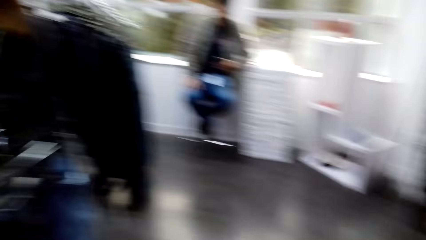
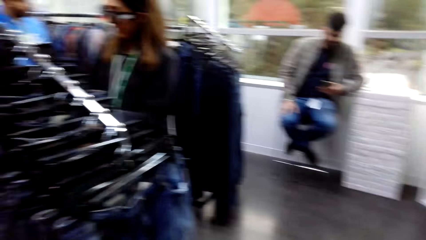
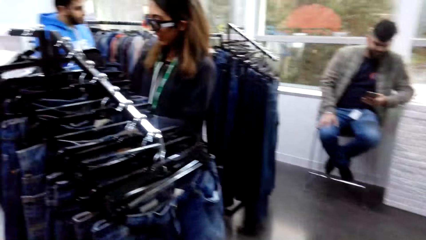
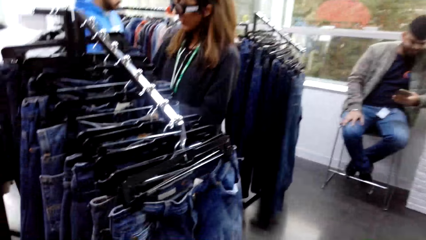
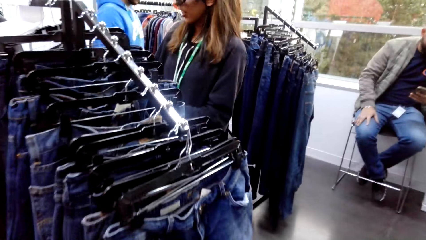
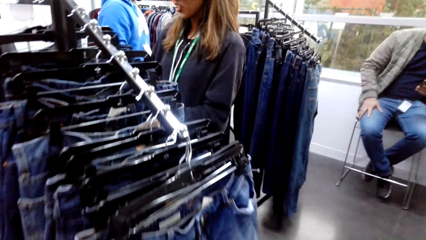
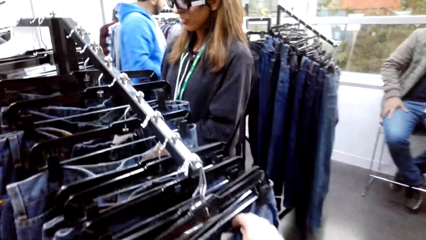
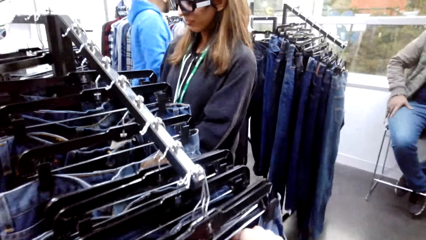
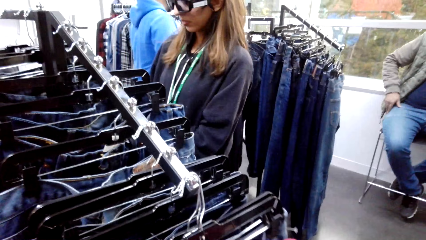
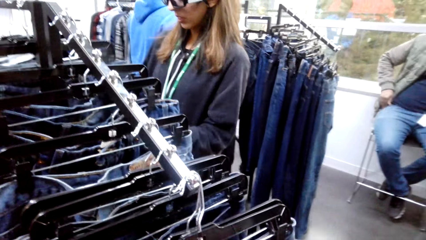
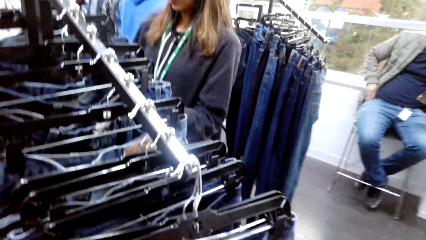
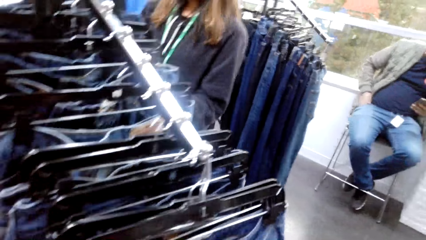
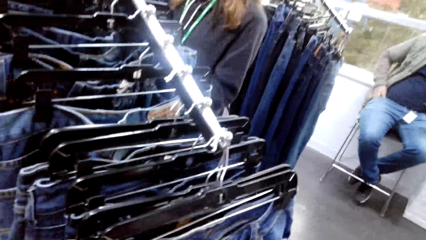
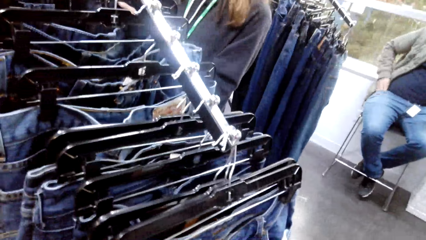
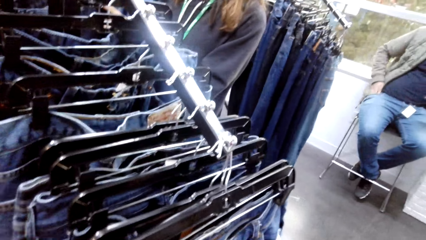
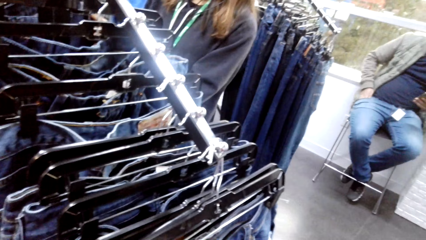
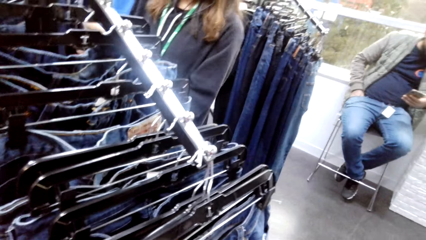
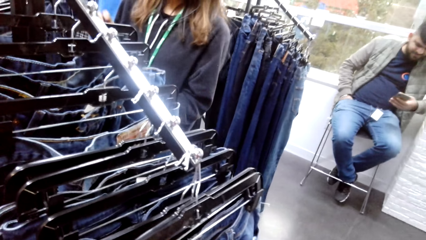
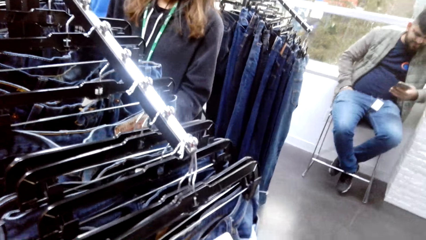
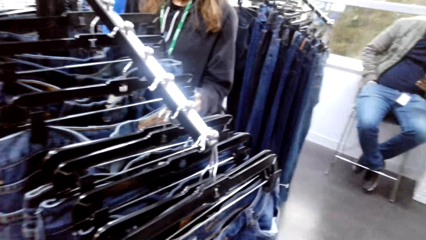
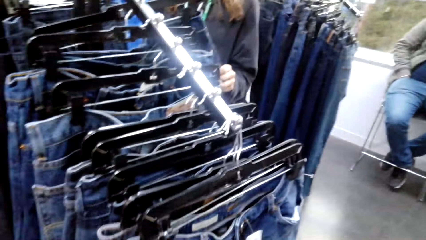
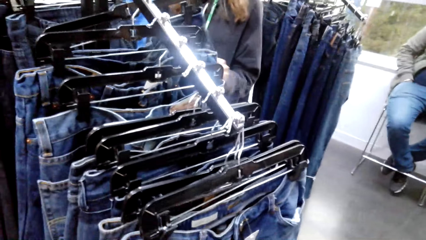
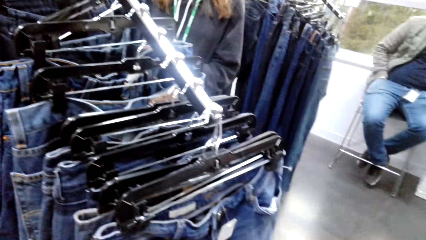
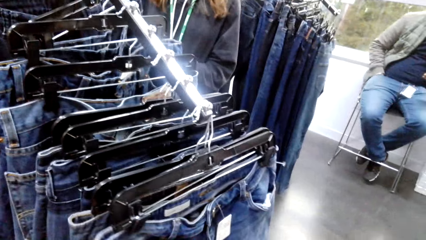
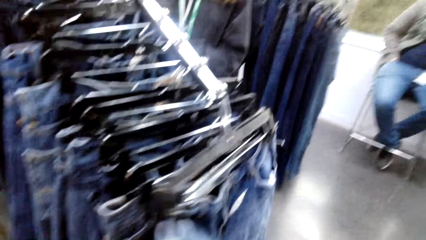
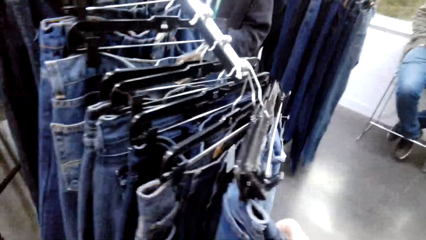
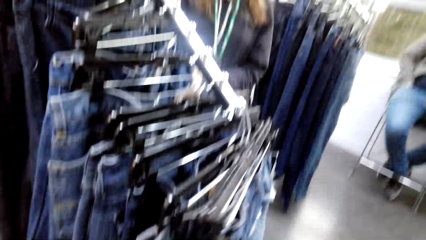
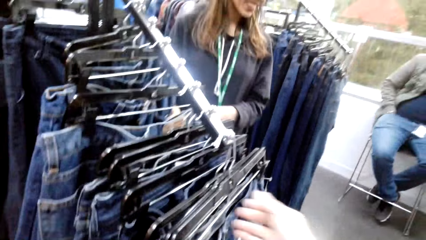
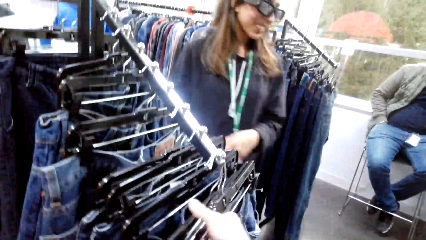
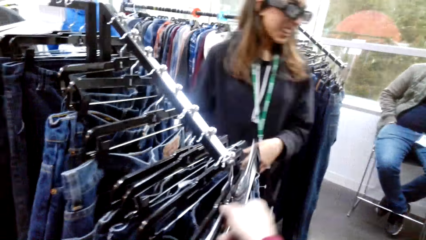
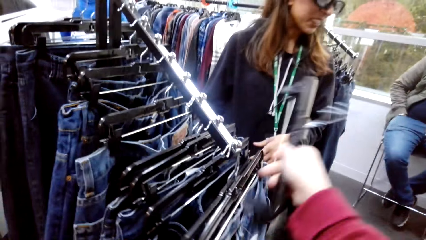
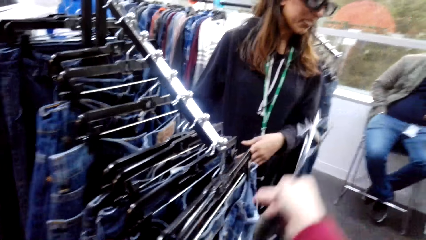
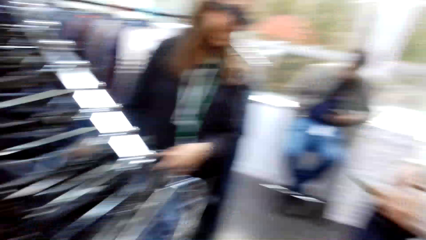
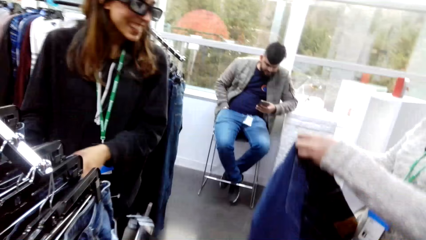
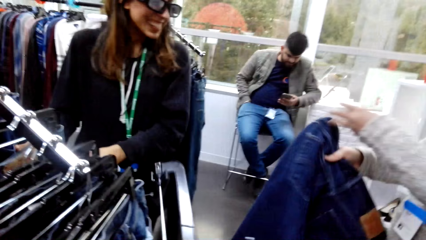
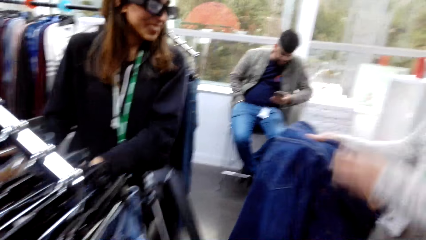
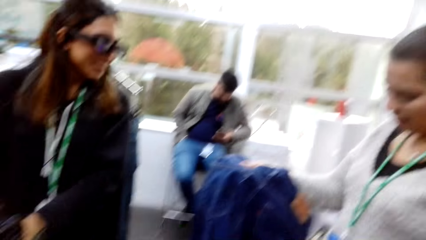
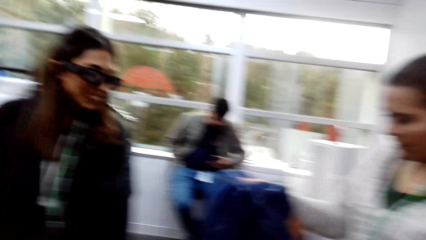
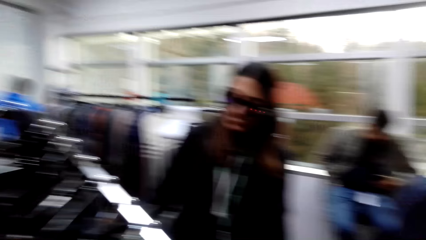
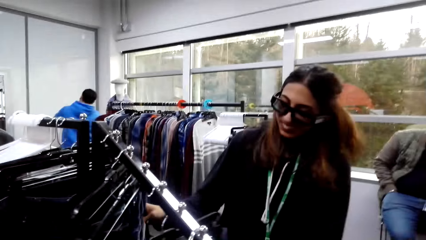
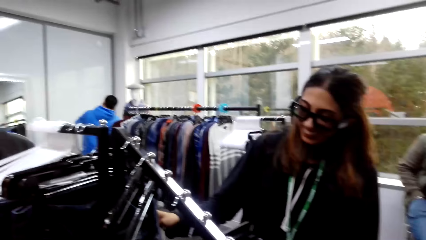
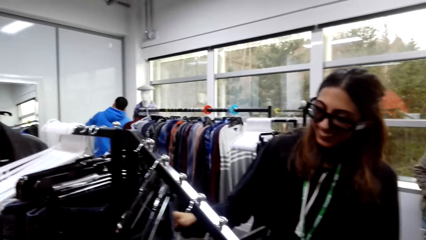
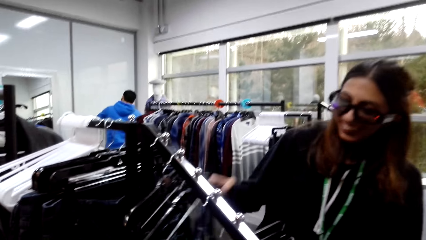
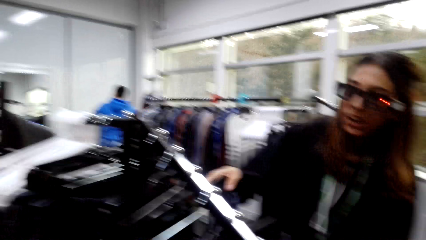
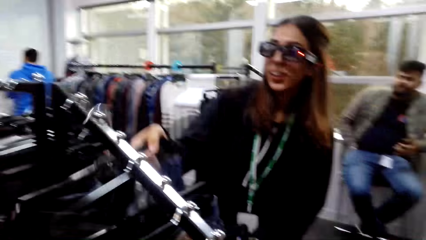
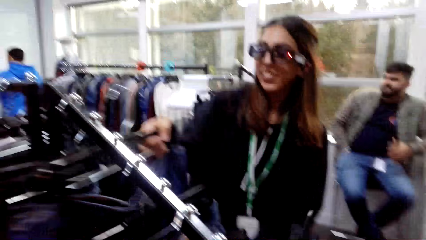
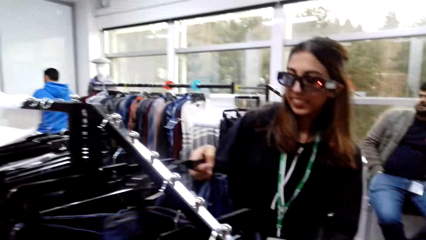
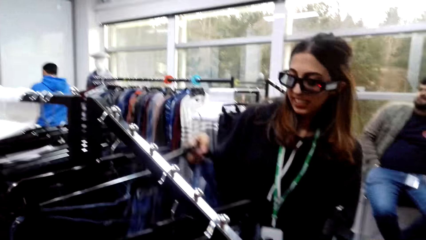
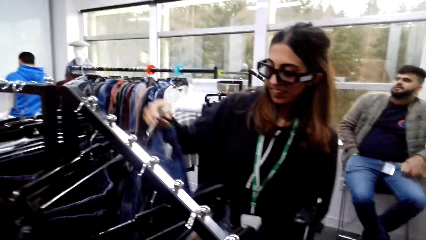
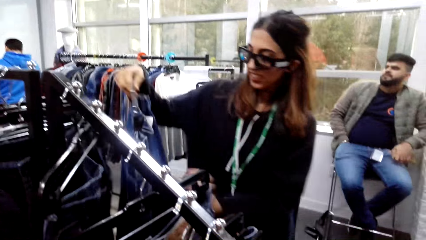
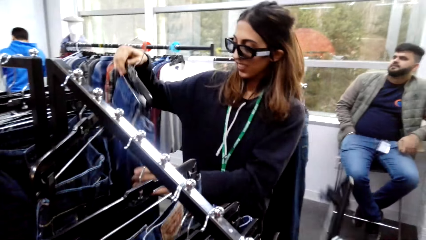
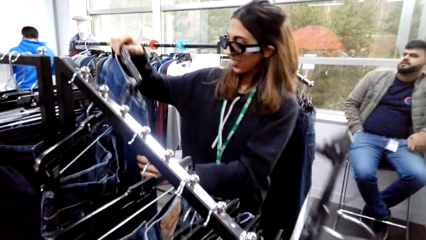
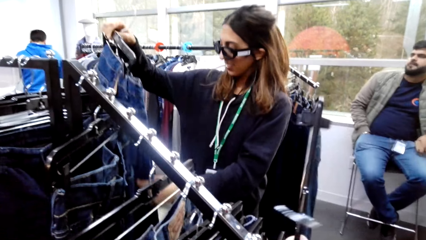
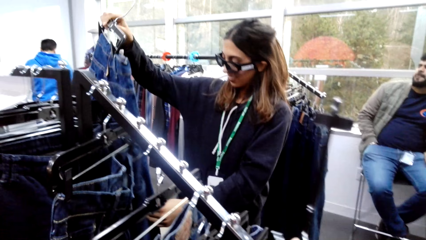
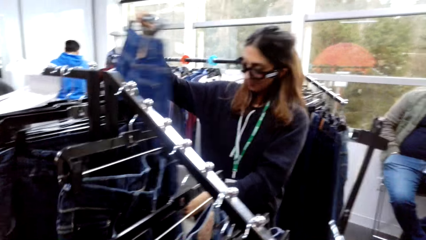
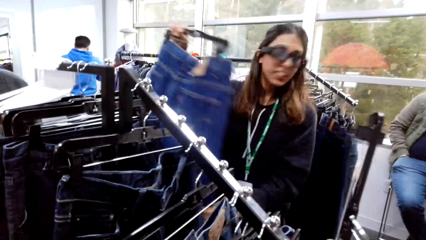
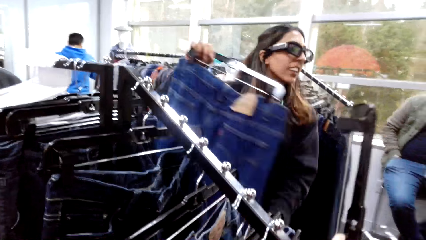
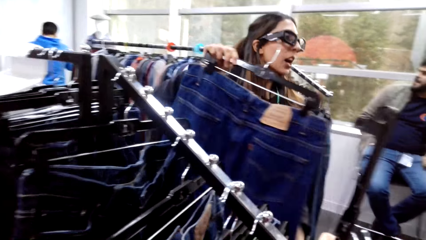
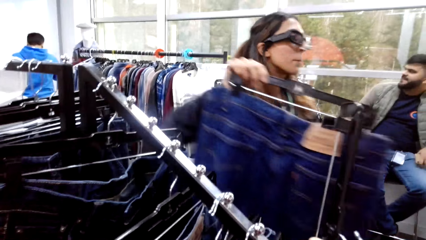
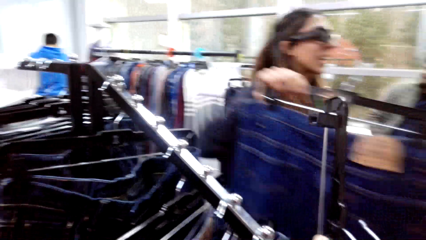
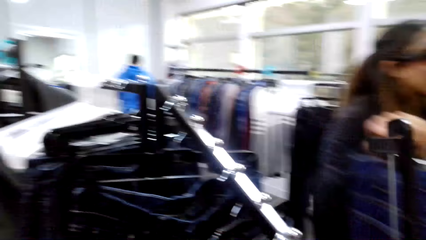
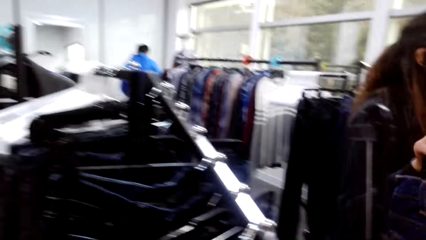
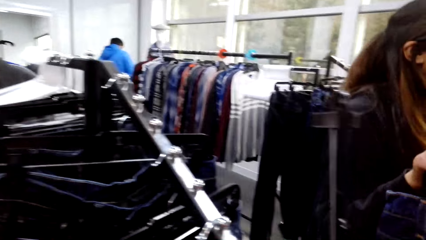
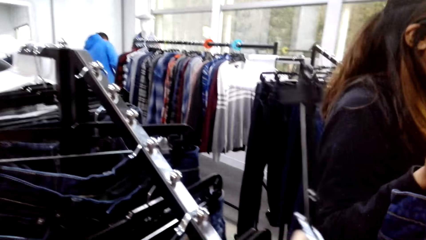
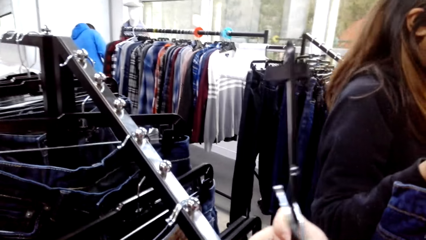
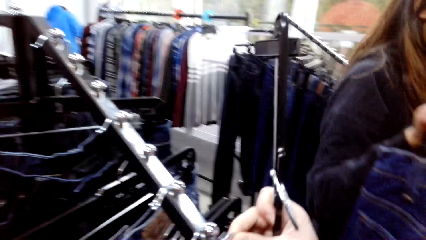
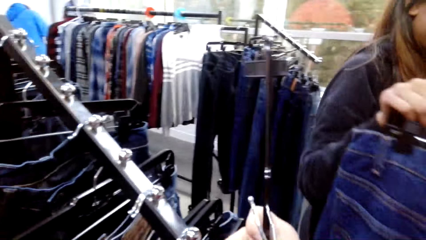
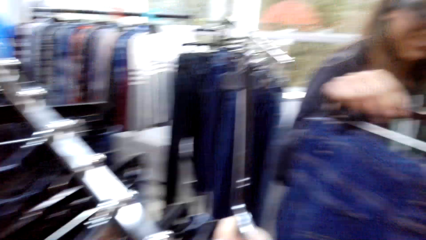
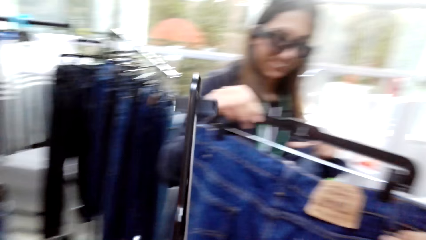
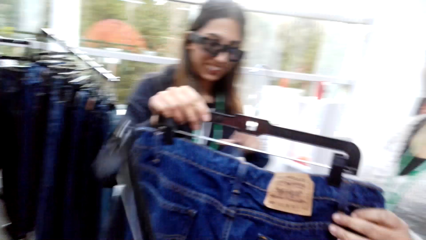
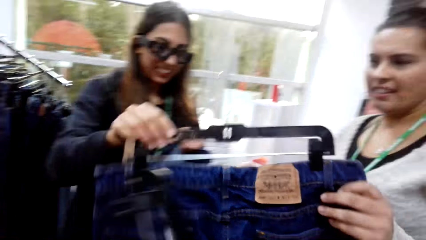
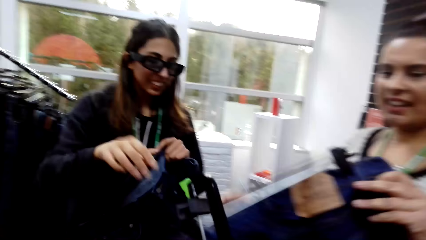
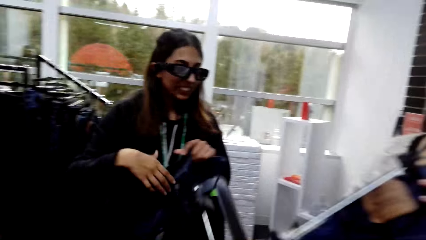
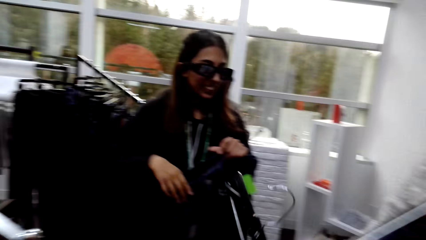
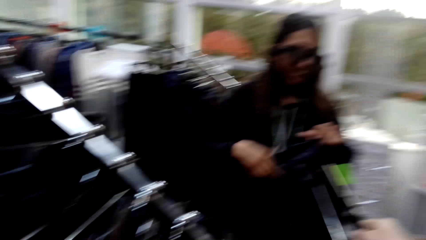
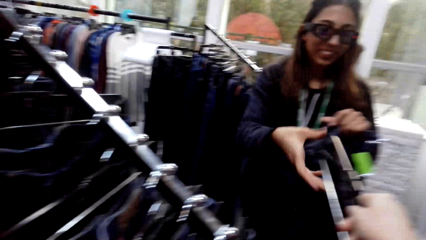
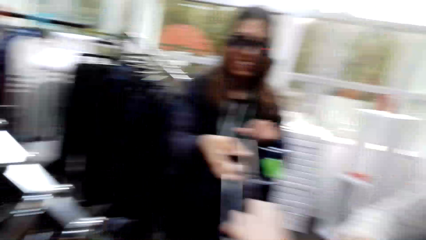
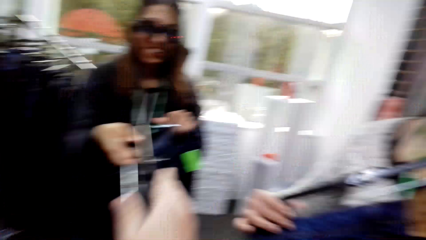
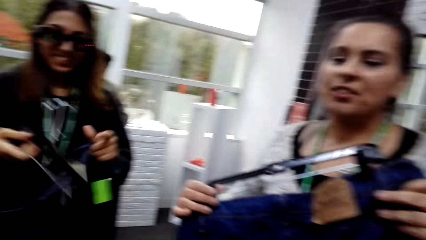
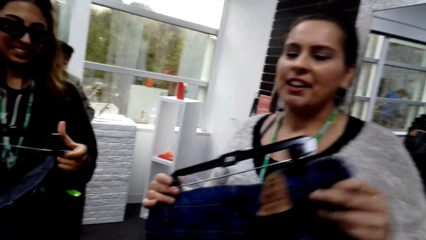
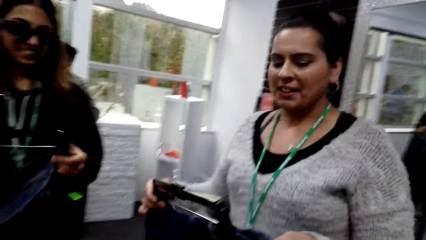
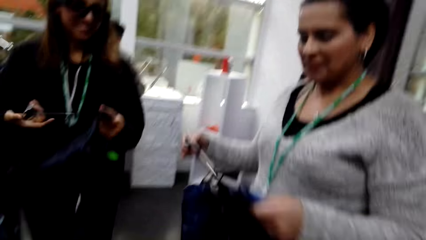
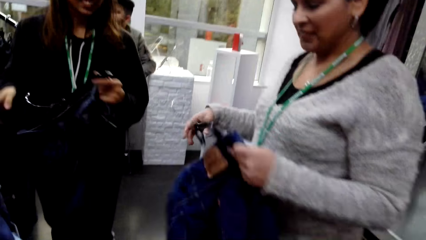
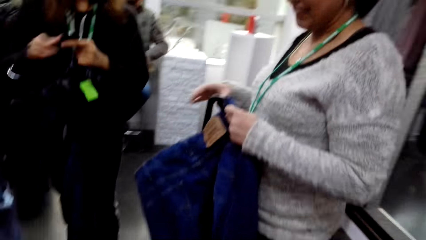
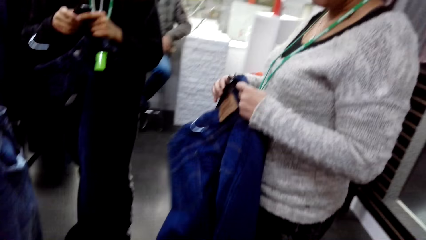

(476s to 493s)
The camera wearer touches the denim pants. They take a denim pant. They look around.
